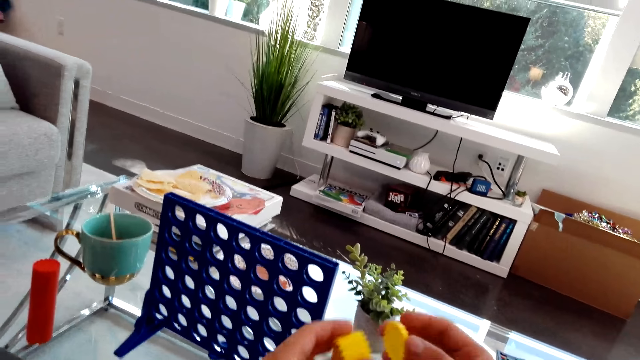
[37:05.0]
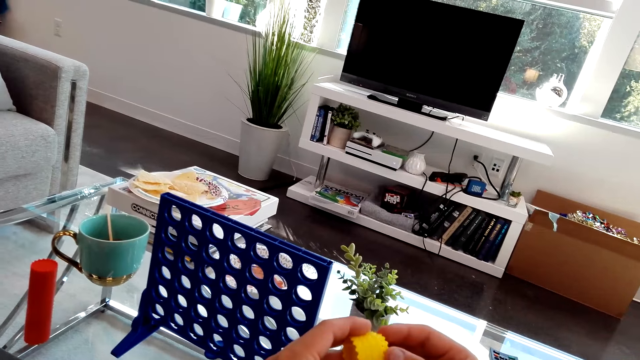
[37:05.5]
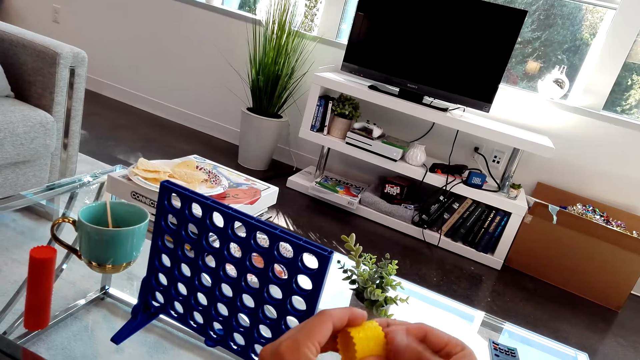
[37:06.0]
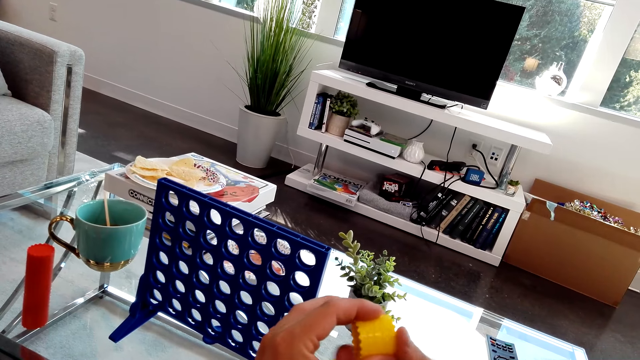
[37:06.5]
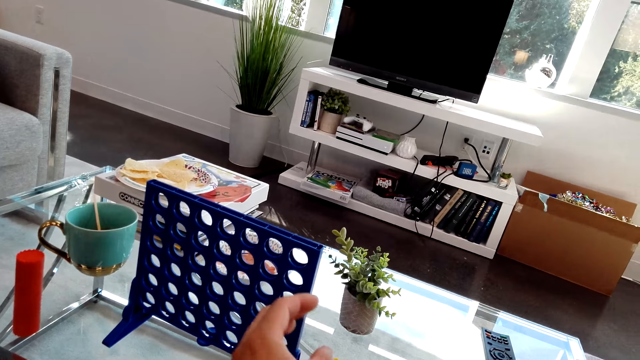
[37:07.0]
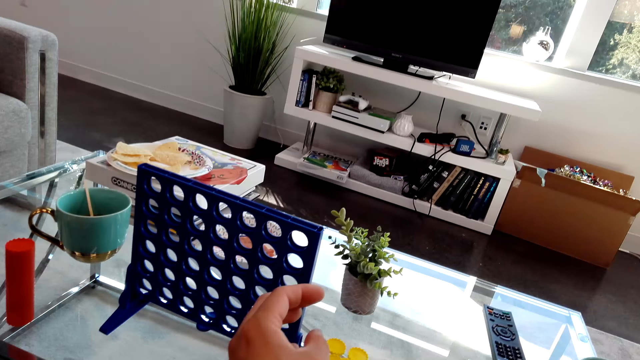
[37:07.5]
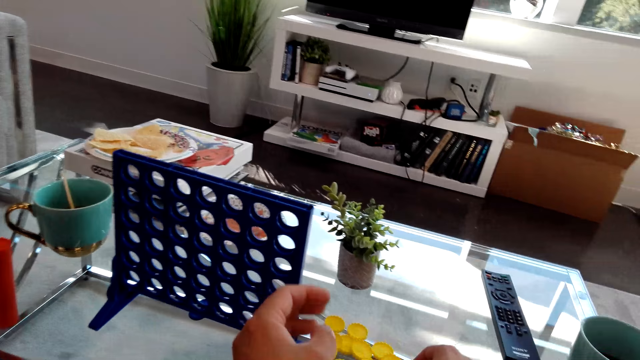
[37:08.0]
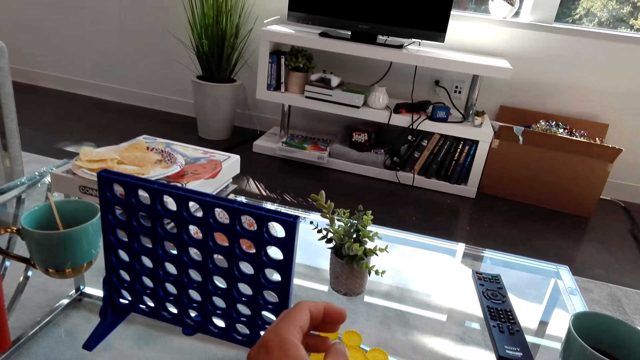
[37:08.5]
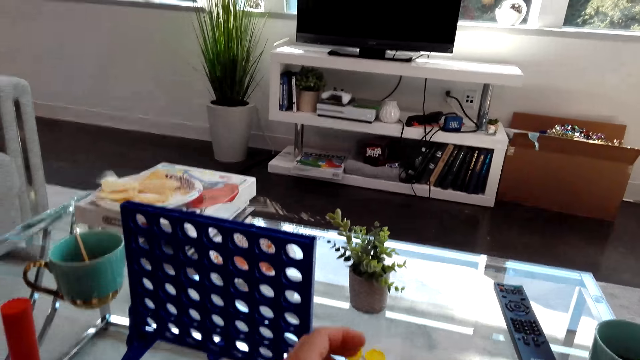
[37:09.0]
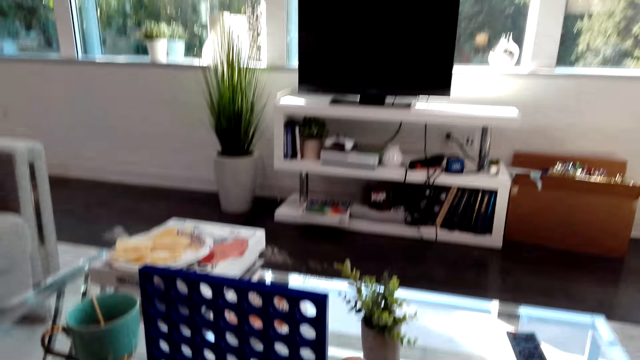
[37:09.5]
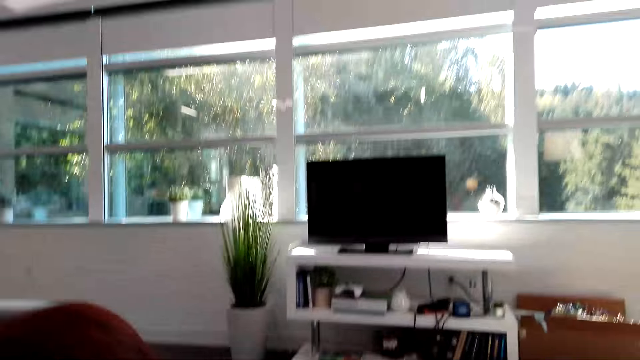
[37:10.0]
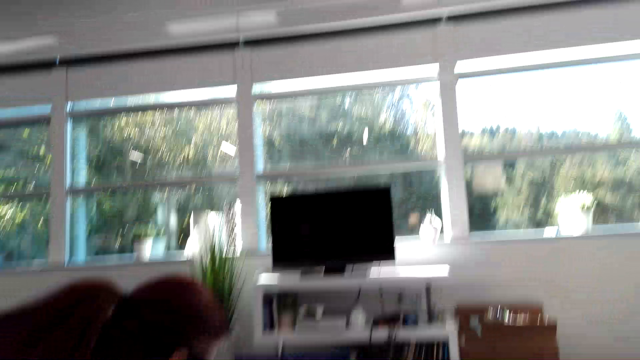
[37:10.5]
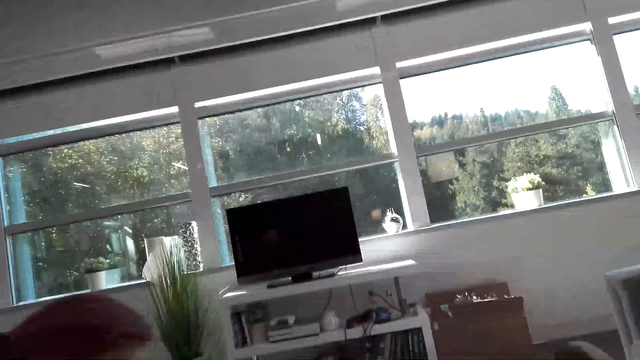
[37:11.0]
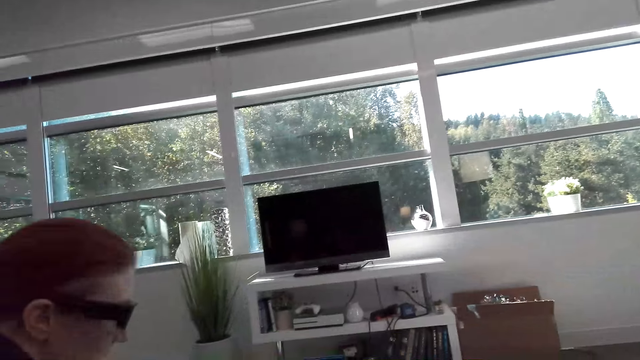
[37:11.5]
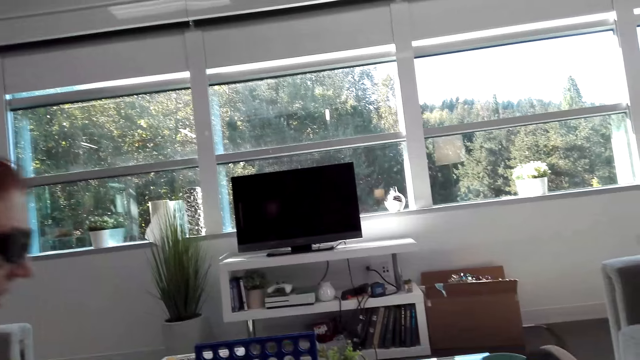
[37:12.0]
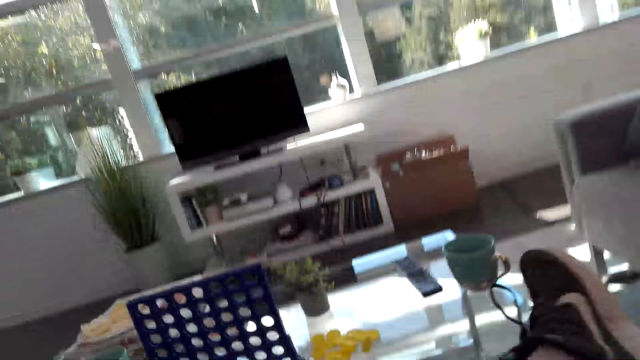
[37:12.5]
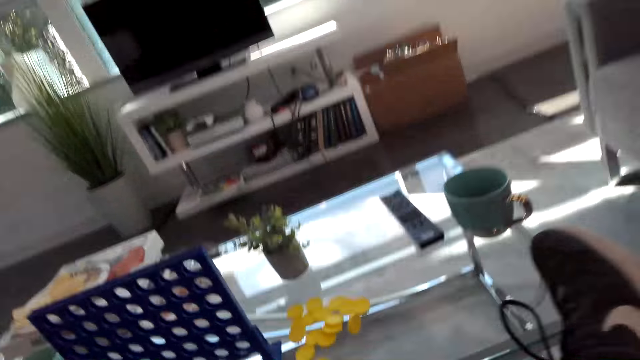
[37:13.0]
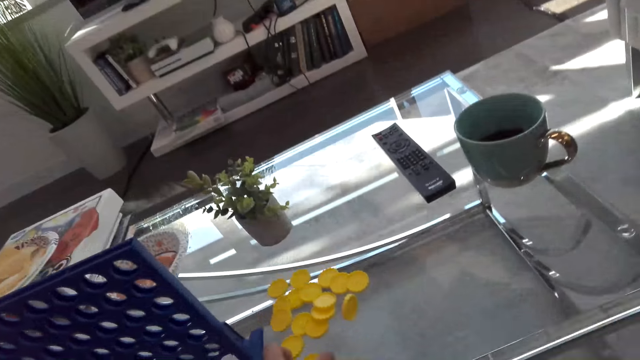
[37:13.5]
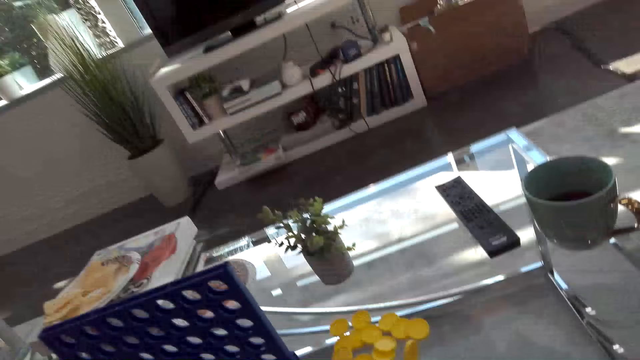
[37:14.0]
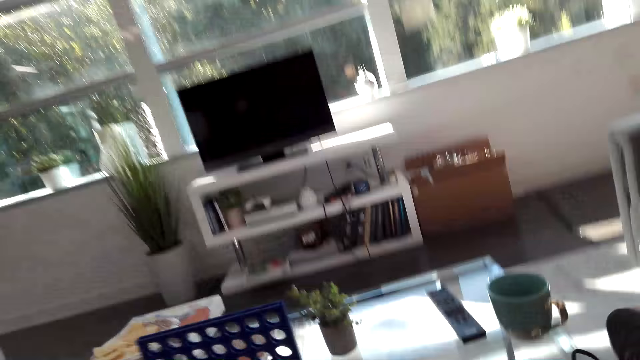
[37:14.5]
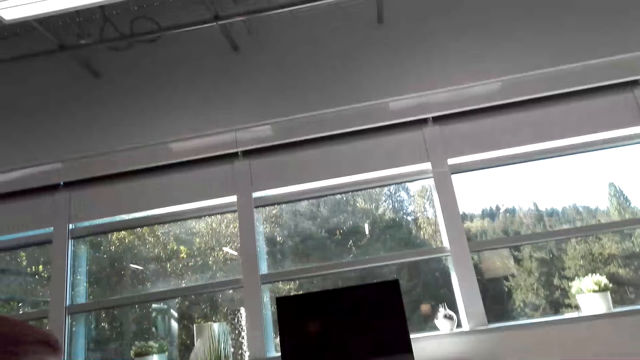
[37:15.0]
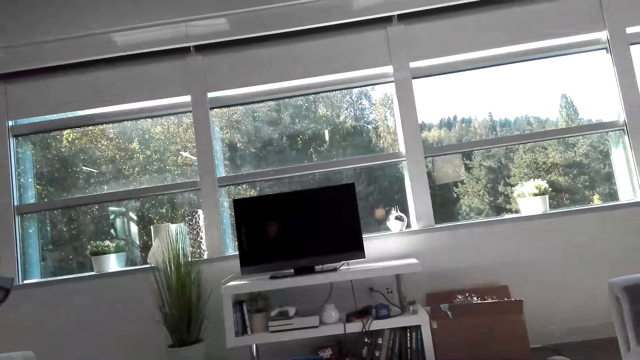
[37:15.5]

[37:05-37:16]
The camera wearer arranges connect 4 game coins. The lady moves on the seat.

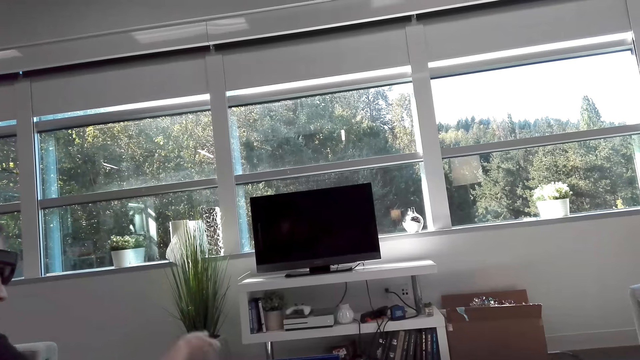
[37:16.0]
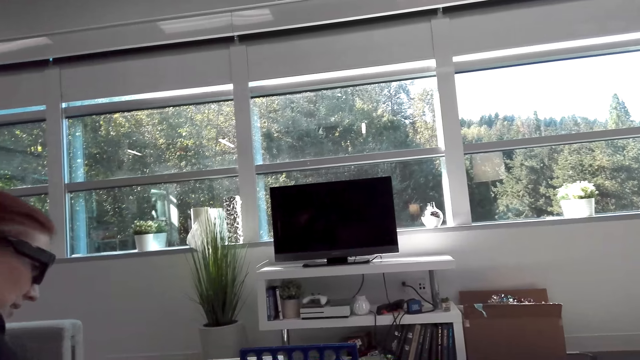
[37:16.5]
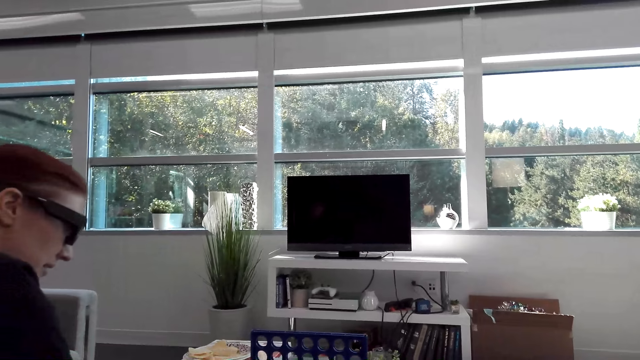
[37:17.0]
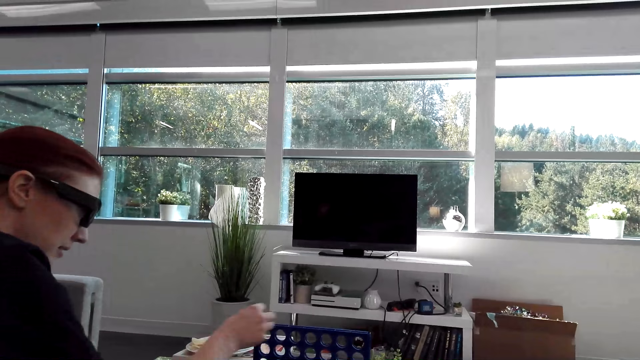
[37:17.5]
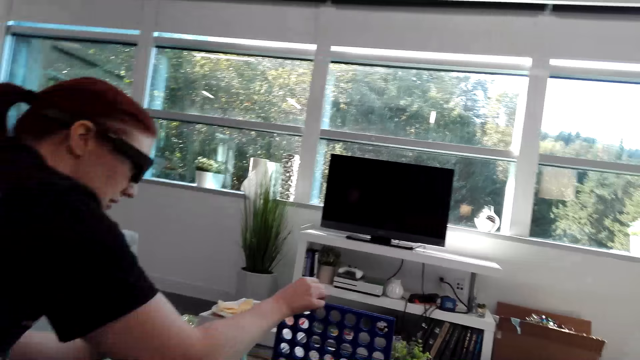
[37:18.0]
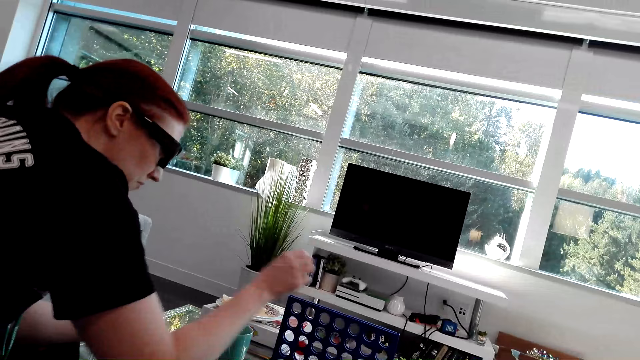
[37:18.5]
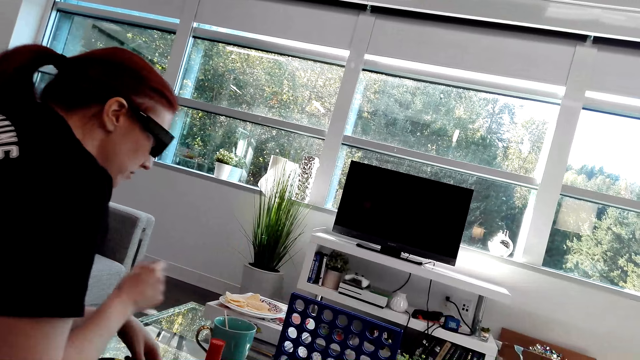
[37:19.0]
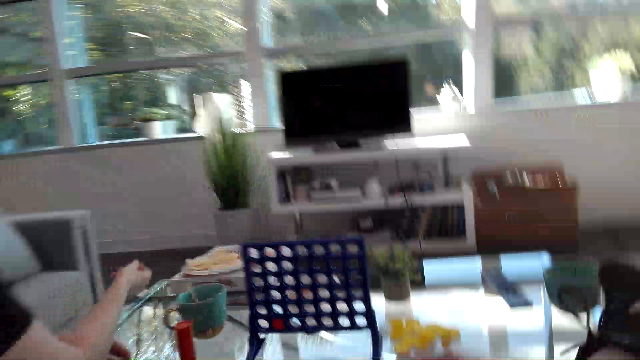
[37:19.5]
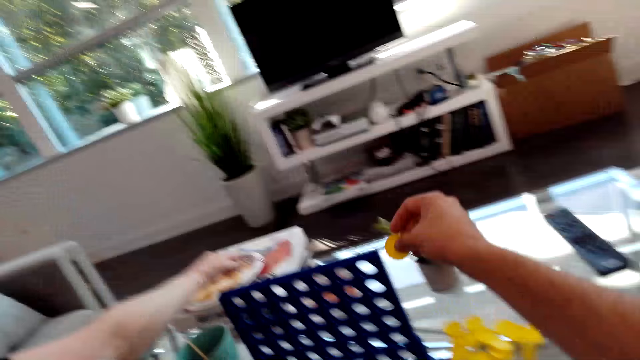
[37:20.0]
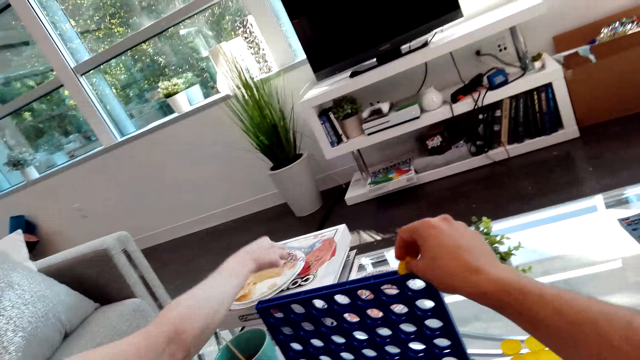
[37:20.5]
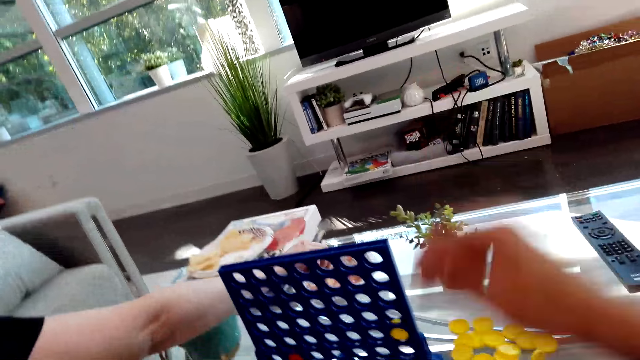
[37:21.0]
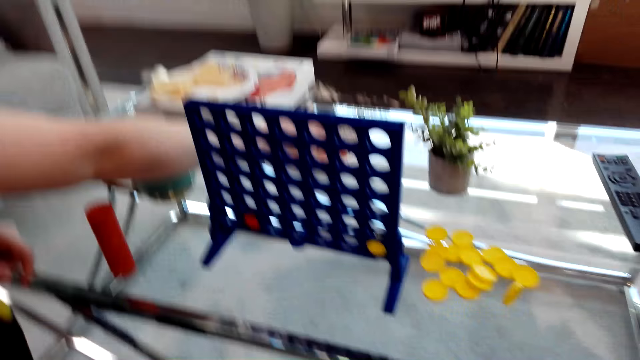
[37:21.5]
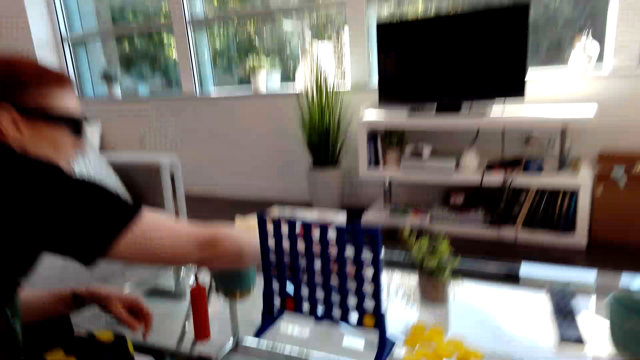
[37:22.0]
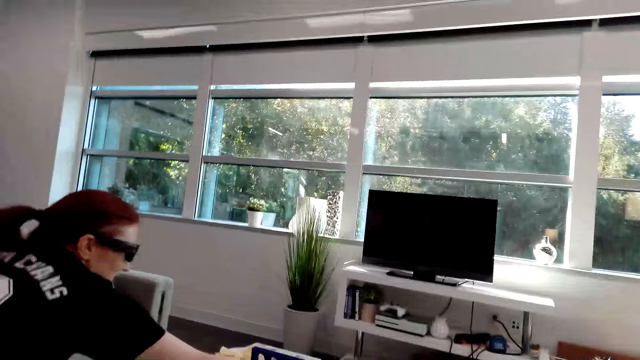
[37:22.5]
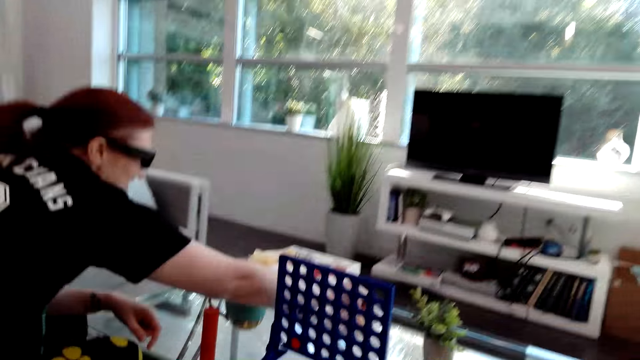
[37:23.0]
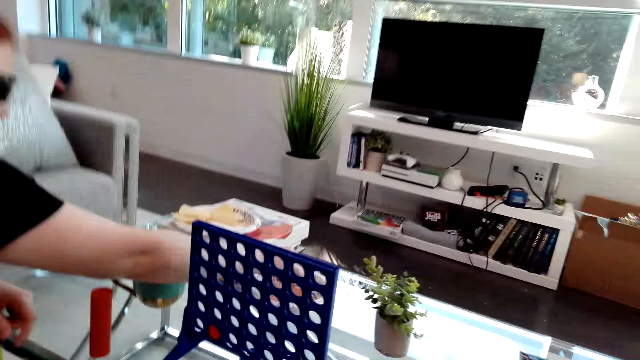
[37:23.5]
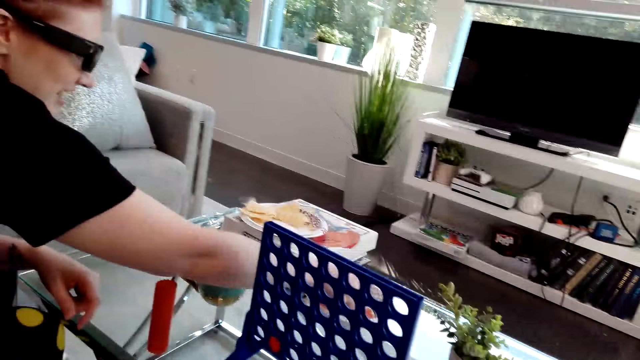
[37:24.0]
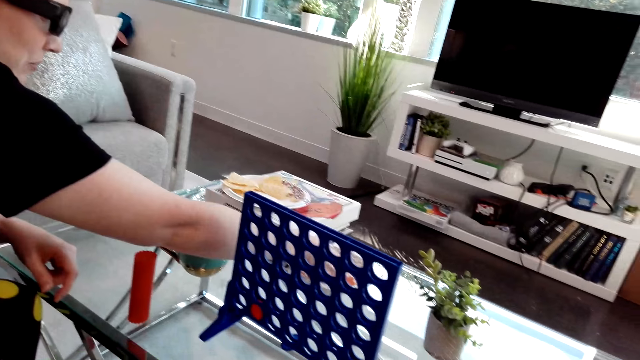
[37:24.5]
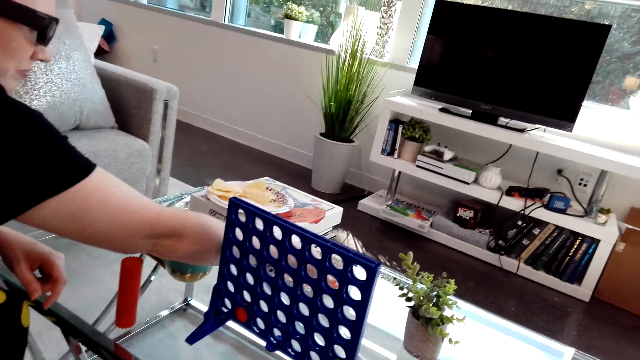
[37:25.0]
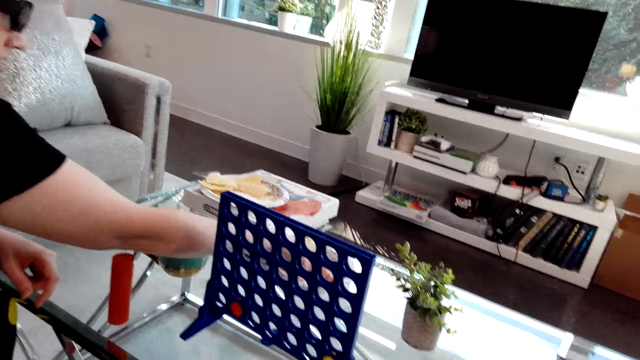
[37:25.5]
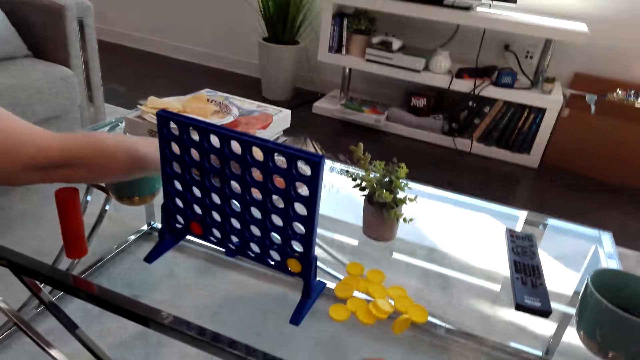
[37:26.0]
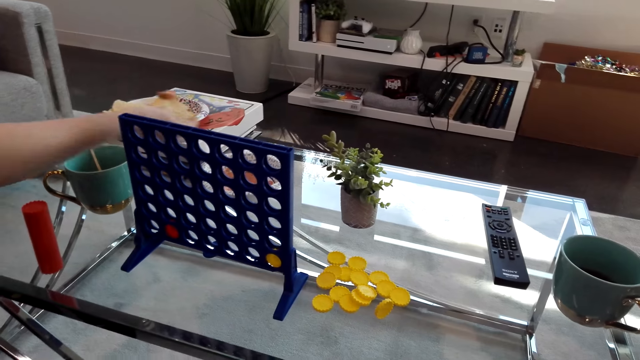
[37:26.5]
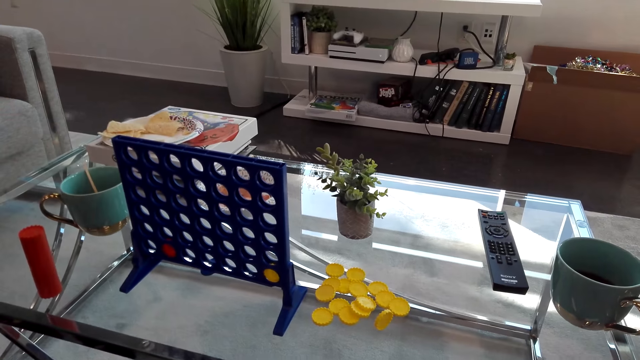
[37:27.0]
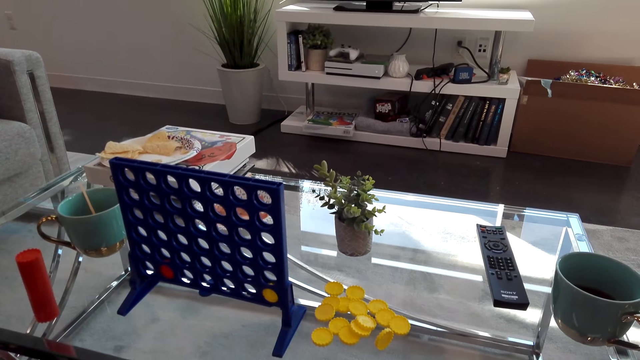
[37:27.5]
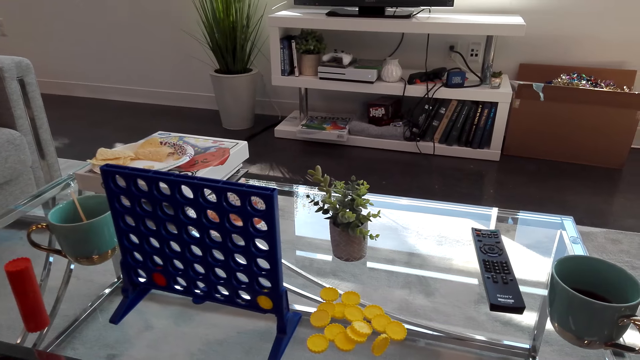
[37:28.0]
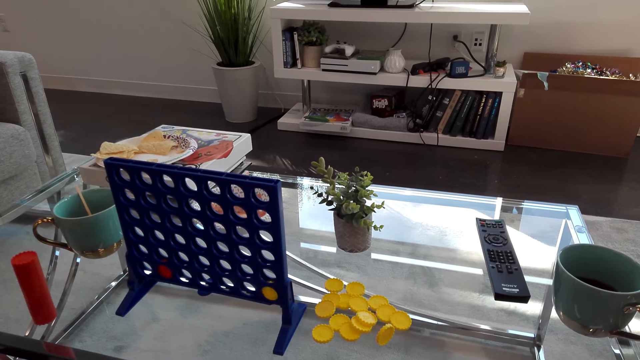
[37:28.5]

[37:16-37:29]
The lady arranges connect 4 game coins on the board. The camera wearer arranges connect 4 game coins on the board. The lady dips a crisp in sauce. The lady holds food.
